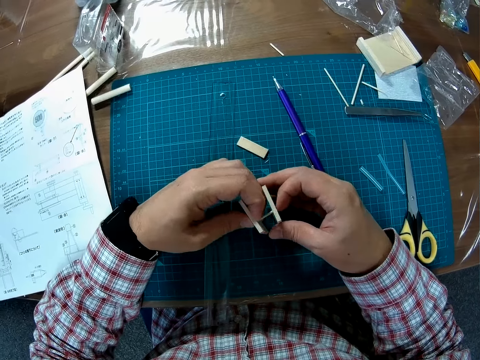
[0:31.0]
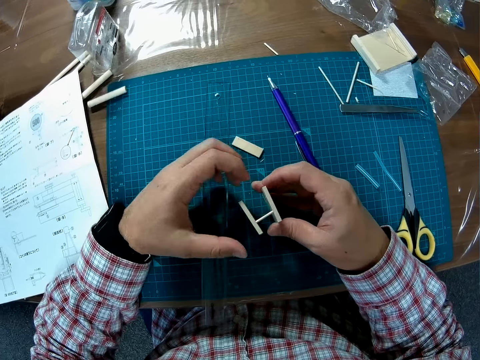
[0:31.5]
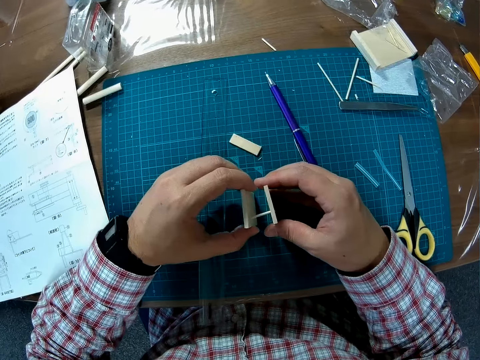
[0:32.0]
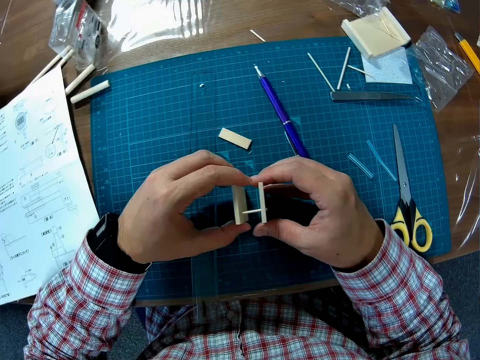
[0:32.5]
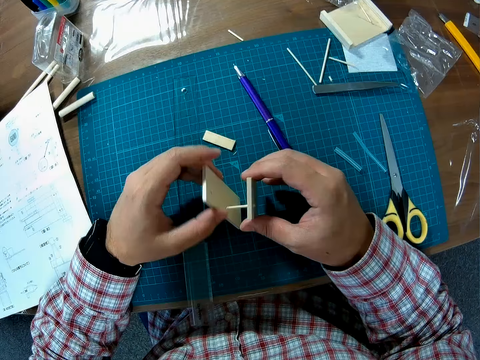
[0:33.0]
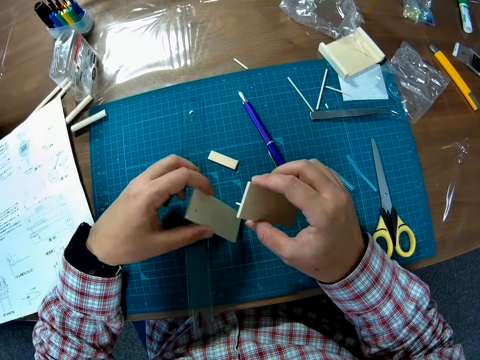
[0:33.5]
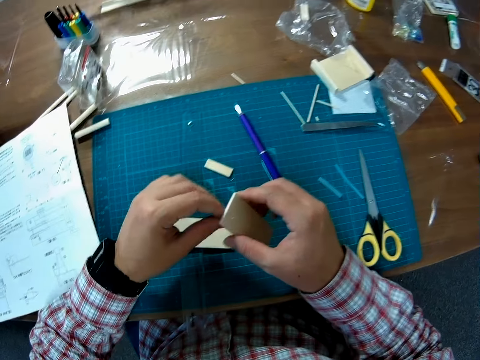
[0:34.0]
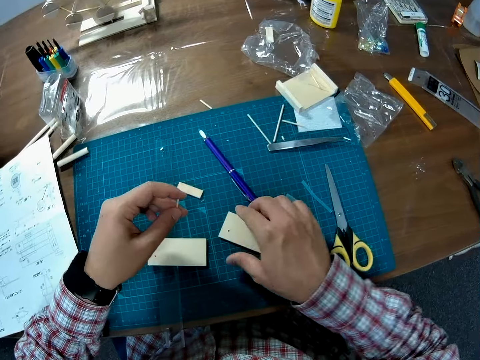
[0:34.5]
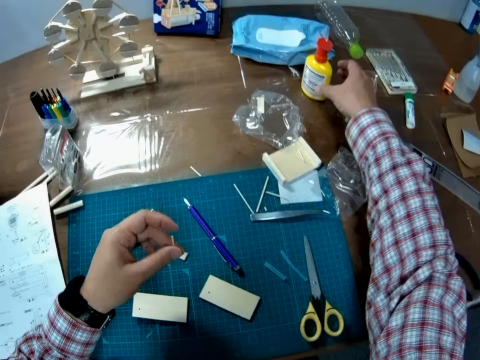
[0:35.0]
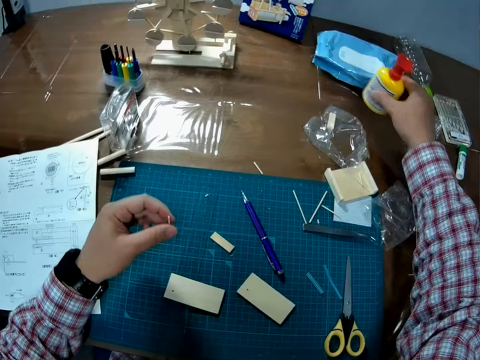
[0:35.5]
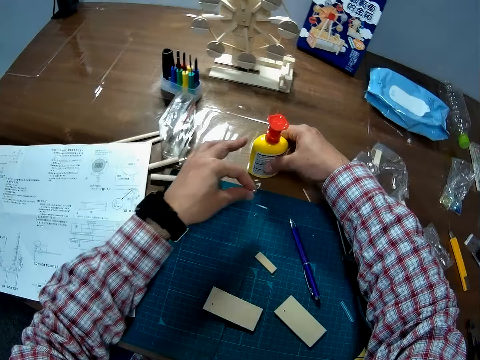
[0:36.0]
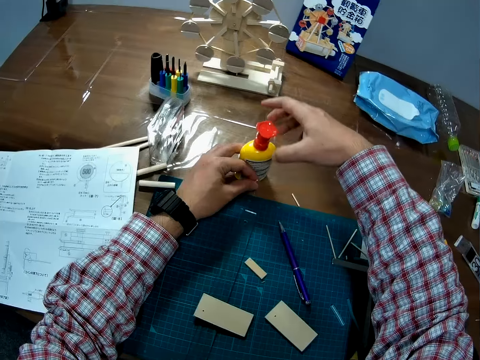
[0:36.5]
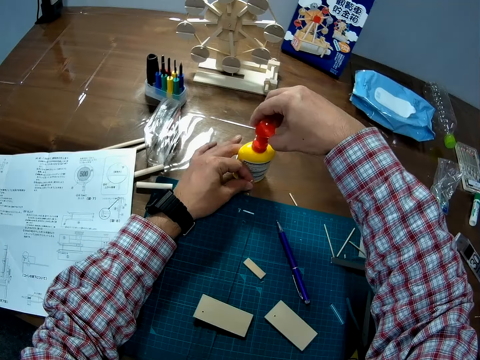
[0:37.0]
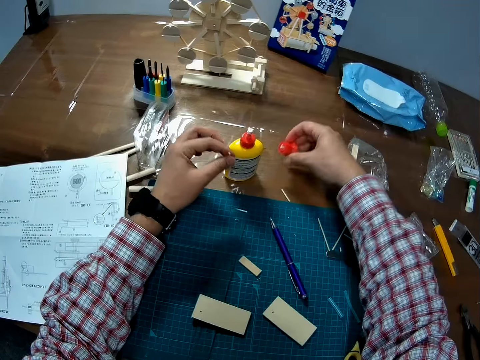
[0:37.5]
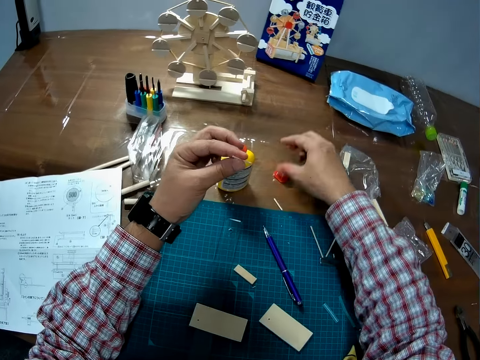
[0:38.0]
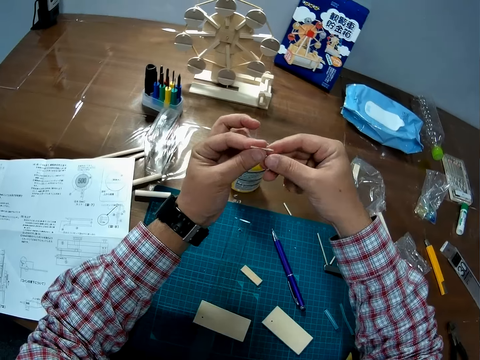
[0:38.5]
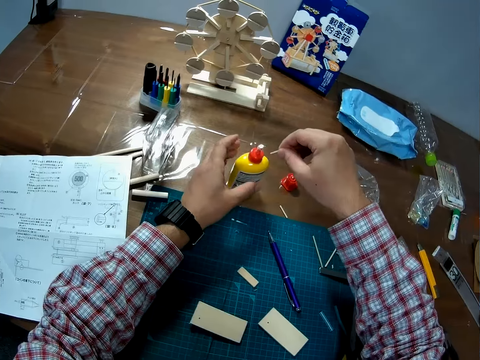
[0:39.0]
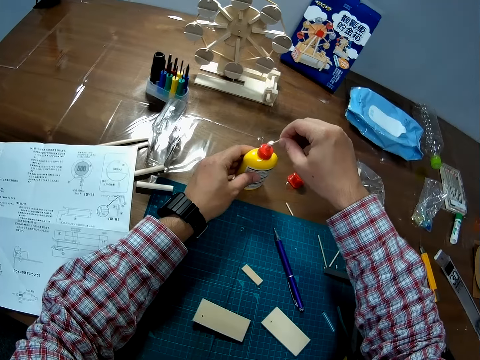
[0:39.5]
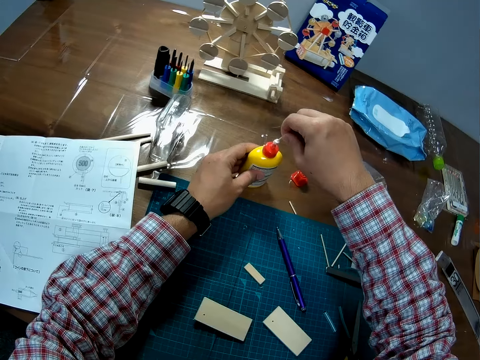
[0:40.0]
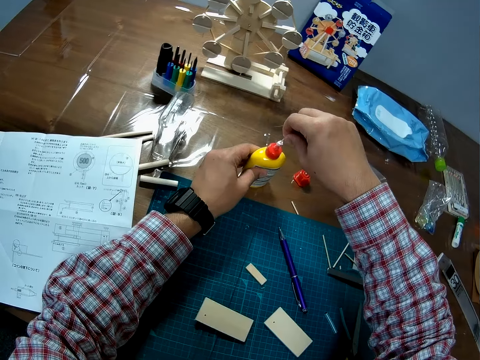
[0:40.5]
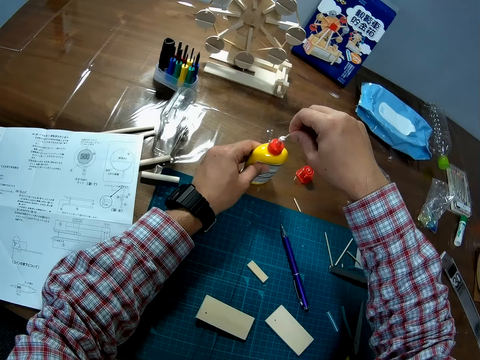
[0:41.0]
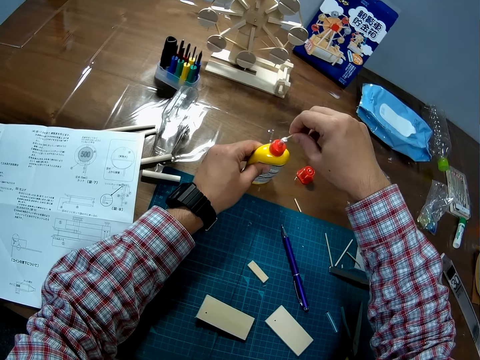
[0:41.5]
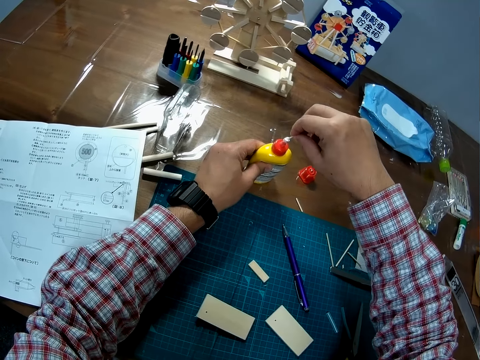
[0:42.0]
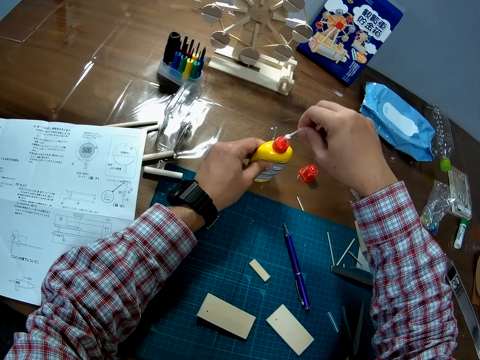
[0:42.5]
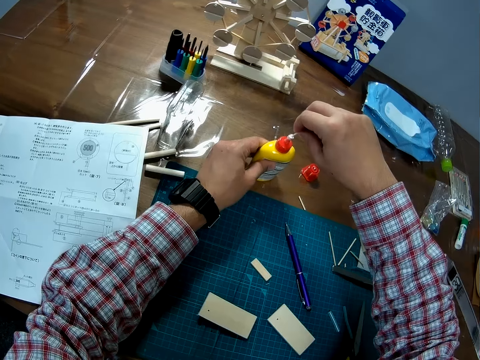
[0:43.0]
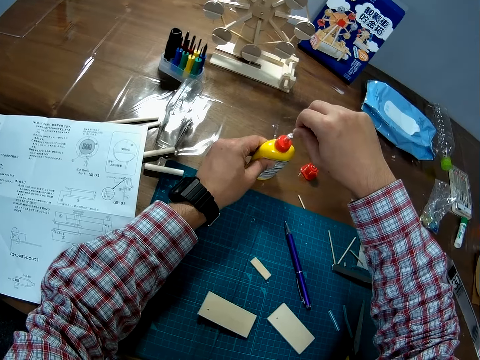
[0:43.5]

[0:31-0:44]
The camera wearer drops the other half of the wood on the cutting mat. They remove the stick joining the wood together. They drop the other half of the wood on the cutting mat. They pick up a bottle of glue, drop the glue, open the lid of the glue bottle and put the lid on the table. They dip the stick into the glue.

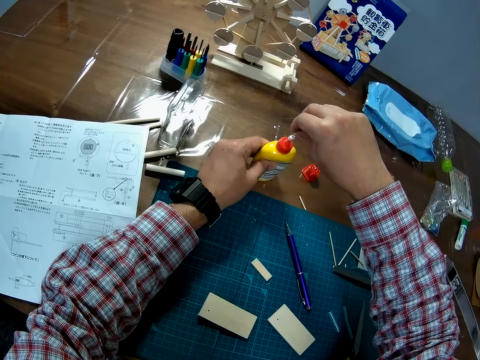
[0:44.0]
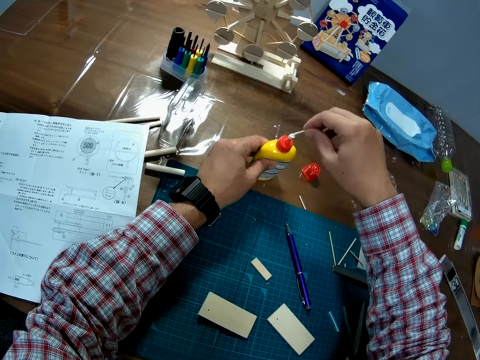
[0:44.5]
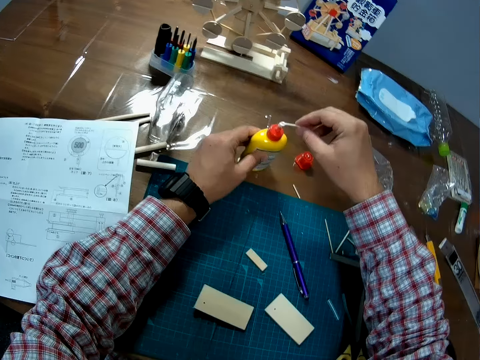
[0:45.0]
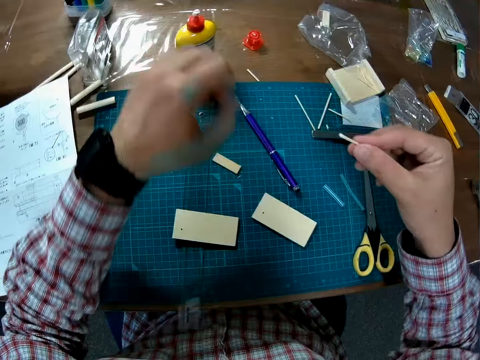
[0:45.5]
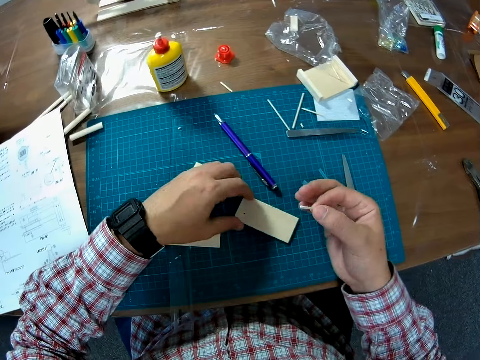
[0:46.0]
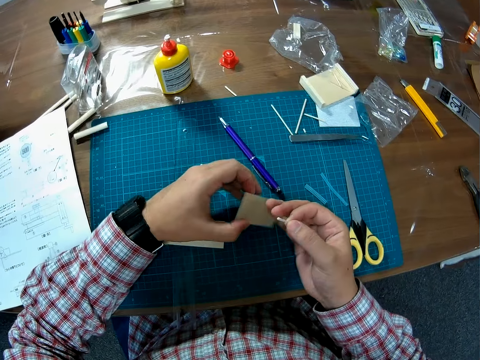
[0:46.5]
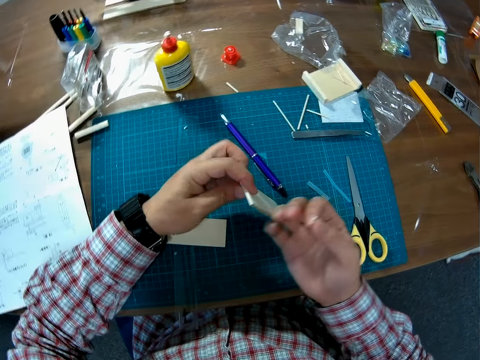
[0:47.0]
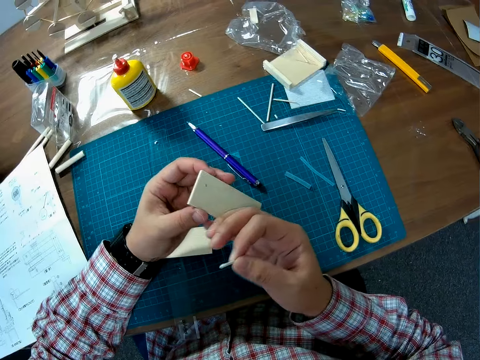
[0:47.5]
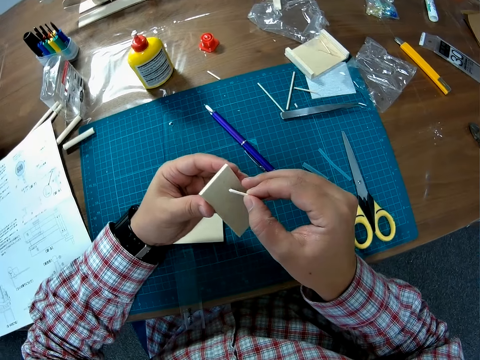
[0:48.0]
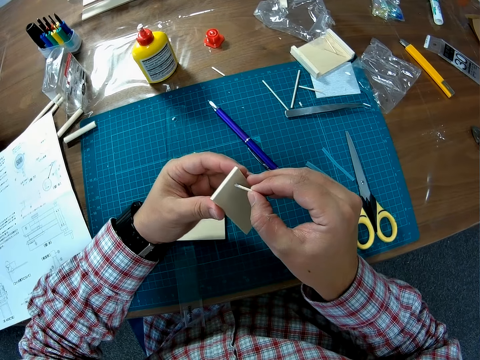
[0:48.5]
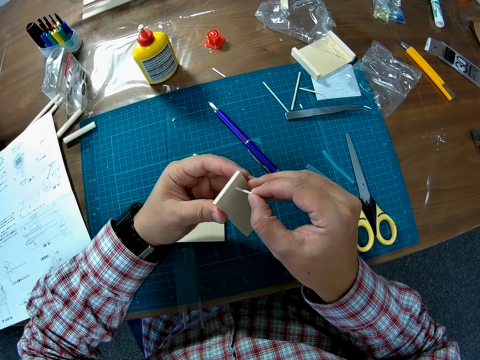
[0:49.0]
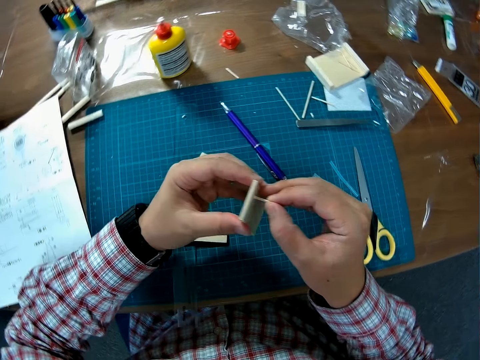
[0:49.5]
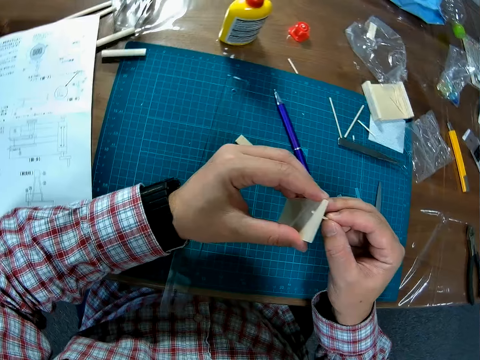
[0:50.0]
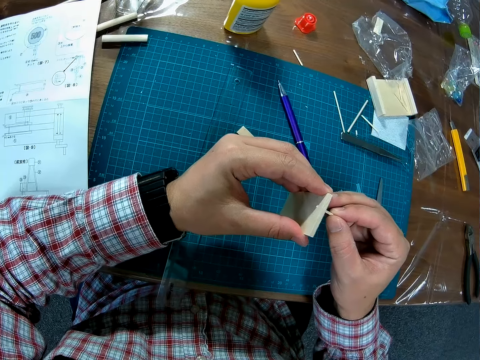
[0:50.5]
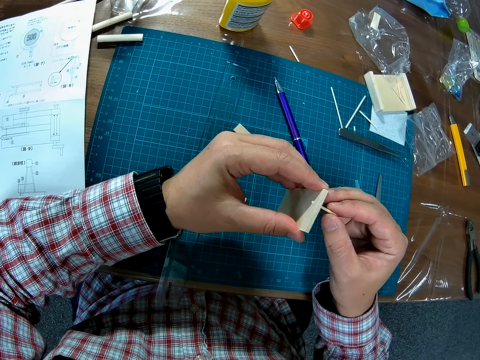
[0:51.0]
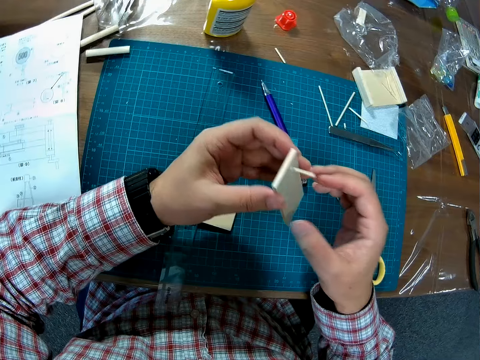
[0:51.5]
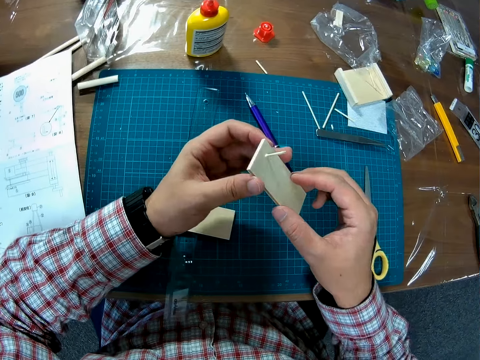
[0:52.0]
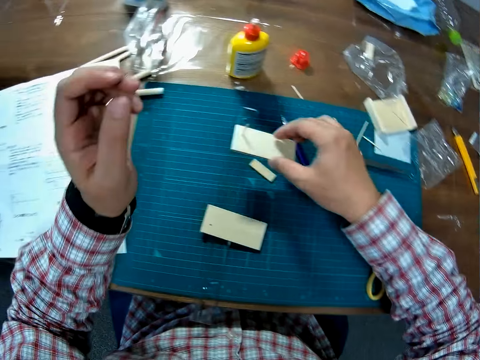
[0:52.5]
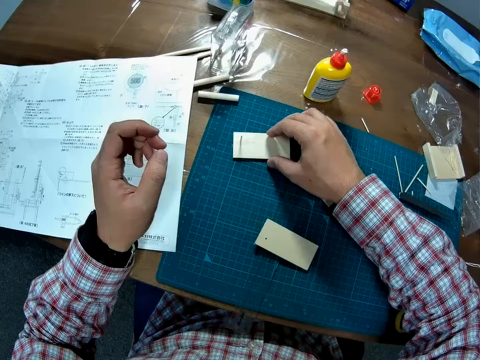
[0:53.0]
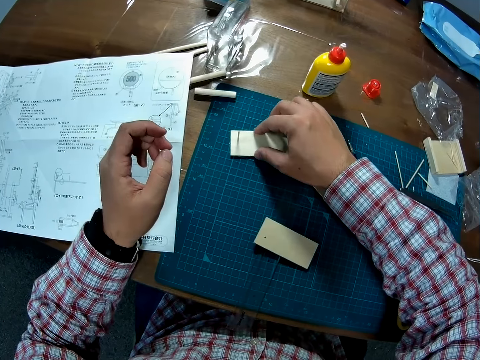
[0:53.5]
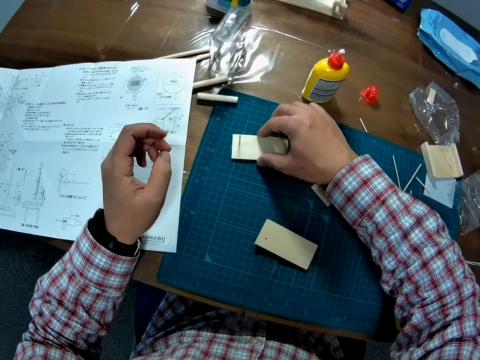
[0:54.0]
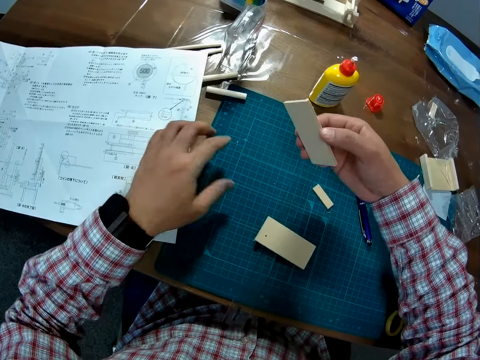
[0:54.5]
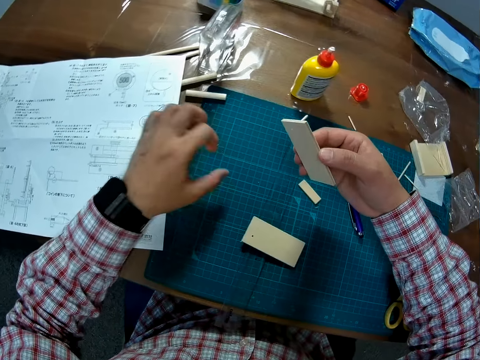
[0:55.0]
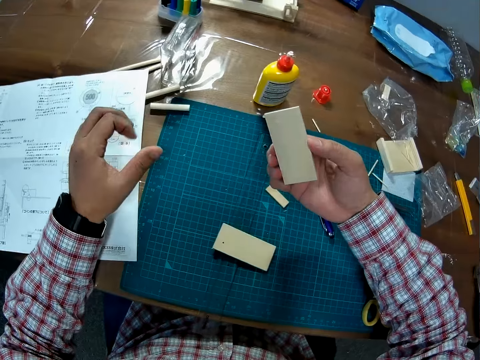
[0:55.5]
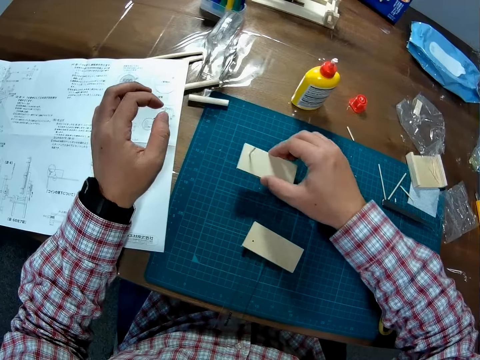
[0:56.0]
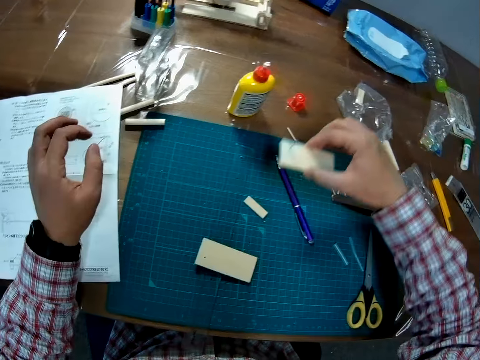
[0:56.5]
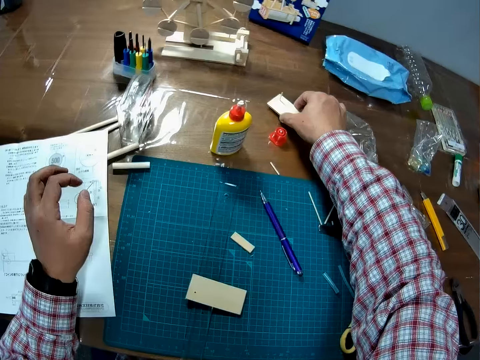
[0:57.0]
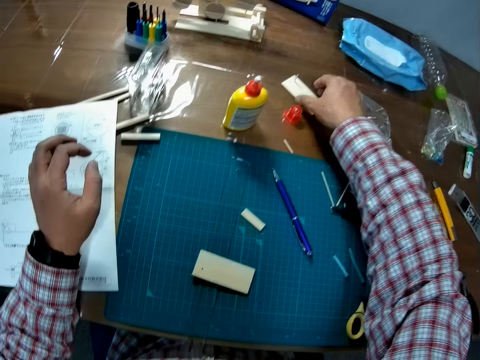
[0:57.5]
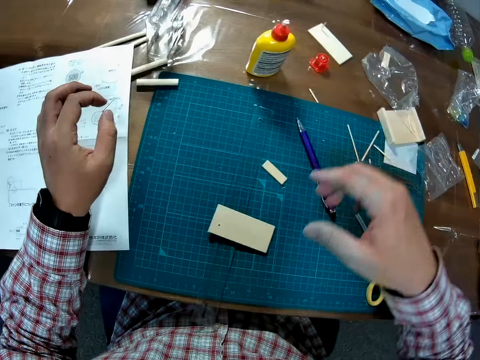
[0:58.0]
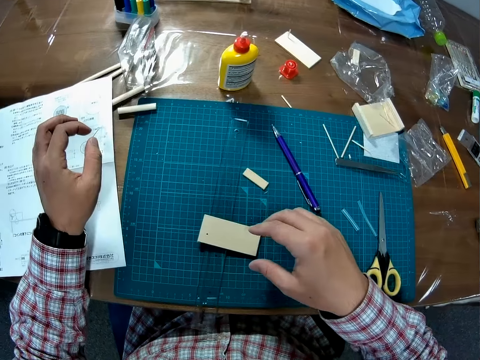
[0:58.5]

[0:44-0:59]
The camera wearer picks up the wood or model material. They turn the model material. They glue the stick to the wood. They drop the wood on the cutting mat. They remove the model materials on the cutting mat. They put the model materials on the table.
